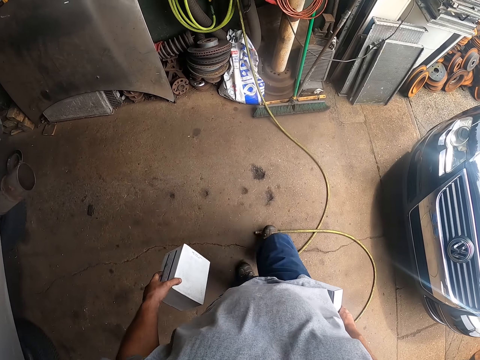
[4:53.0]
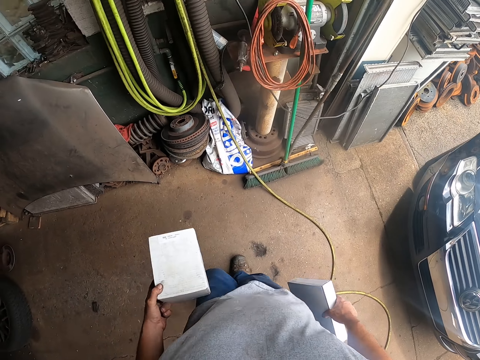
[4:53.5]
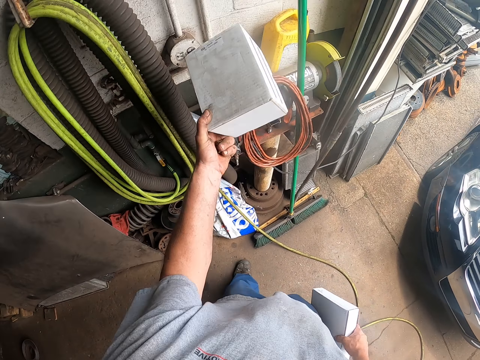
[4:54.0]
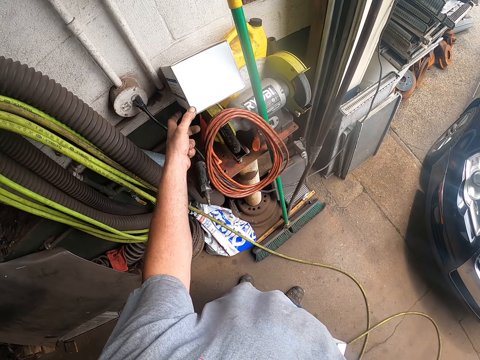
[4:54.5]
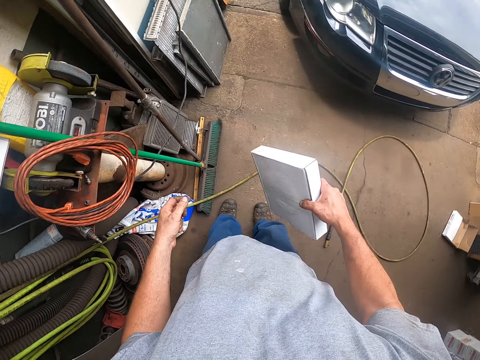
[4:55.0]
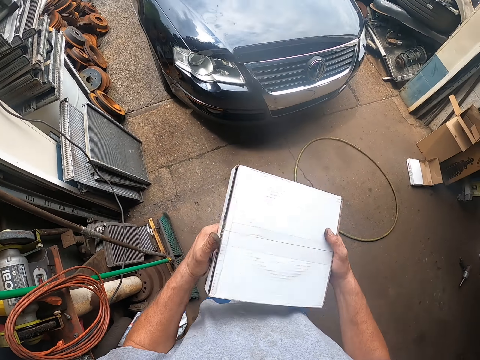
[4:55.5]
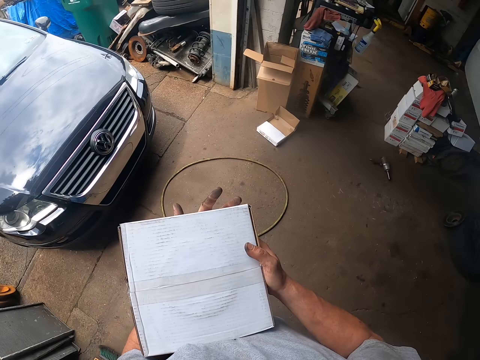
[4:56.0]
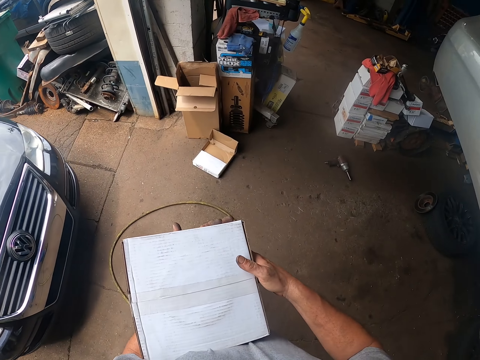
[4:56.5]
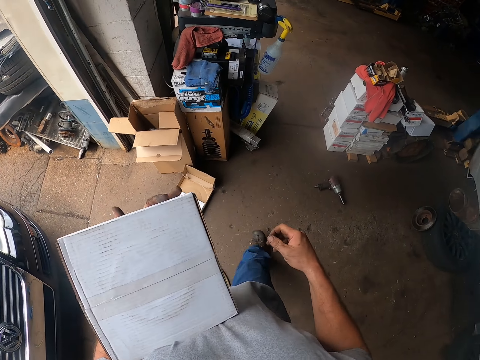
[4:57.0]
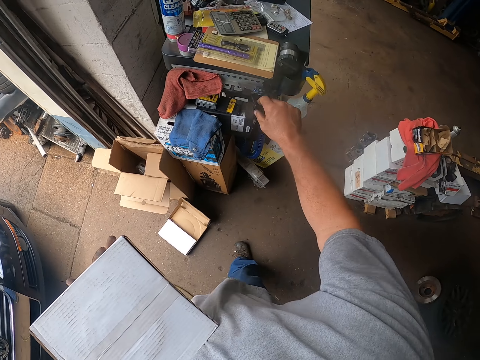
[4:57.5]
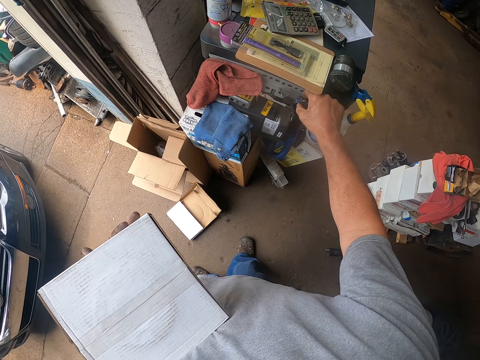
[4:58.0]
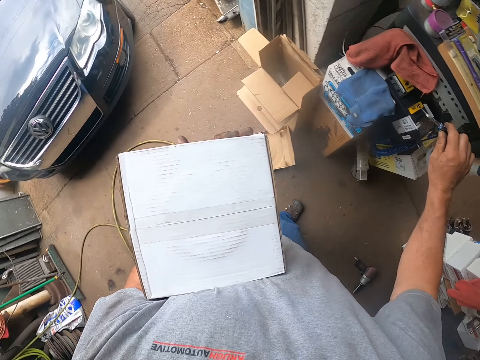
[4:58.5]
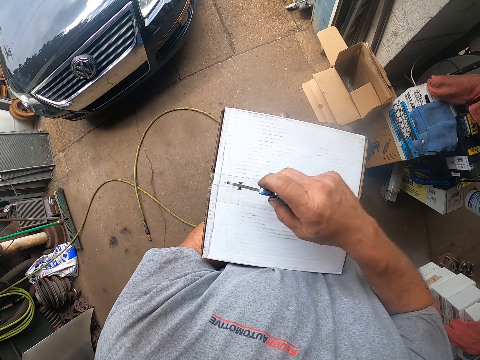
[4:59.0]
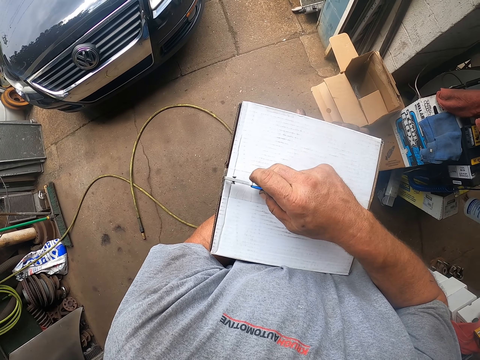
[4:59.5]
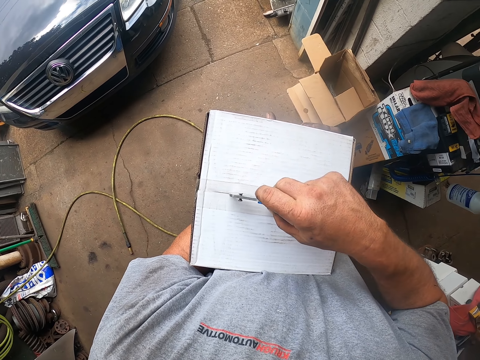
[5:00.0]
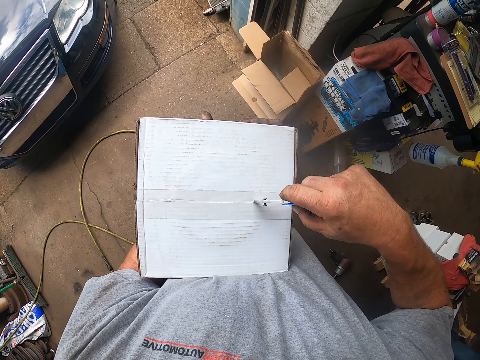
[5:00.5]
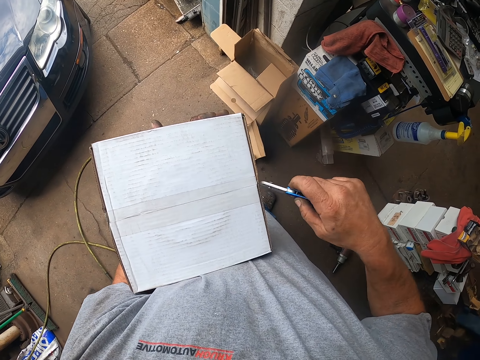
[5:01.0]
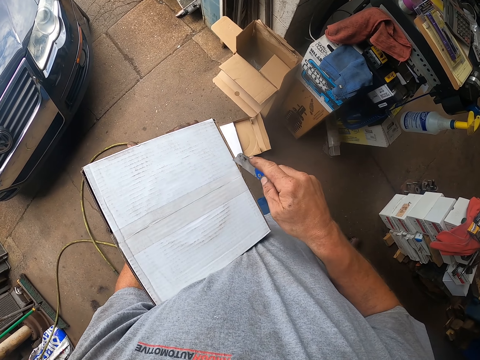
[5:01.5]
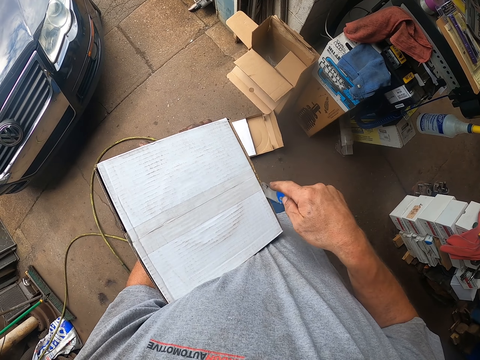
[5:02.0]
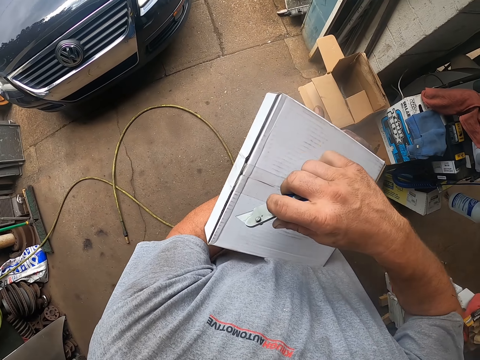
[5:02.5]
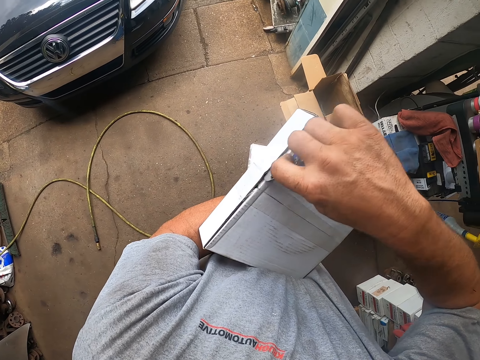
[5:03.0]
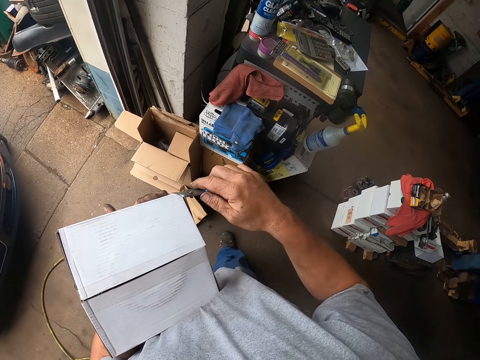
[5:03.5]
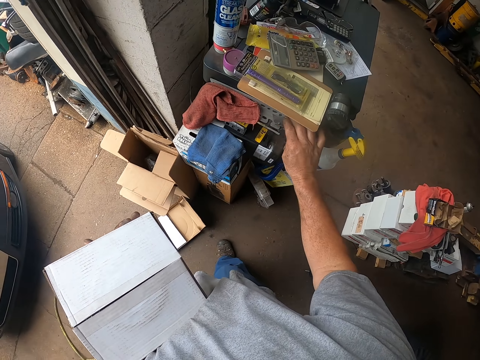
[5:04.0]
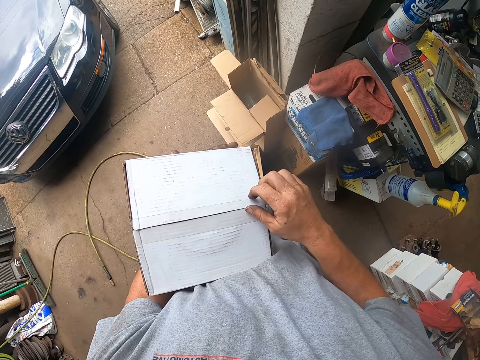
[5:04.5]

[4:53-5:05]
The camera wearer drops a spare part box. They exchange the hand holding the box of brake pads. They pick up the utility knife from the stand. They unseal the brake pad box. They cut the box with the utility knife. They put the utility knife in the stand.

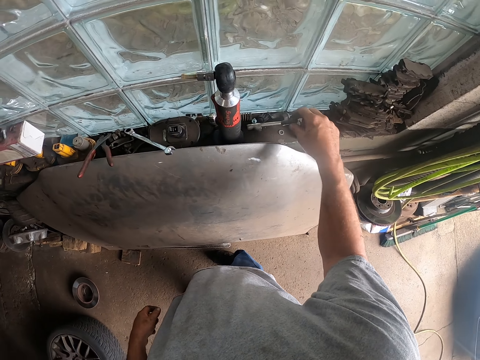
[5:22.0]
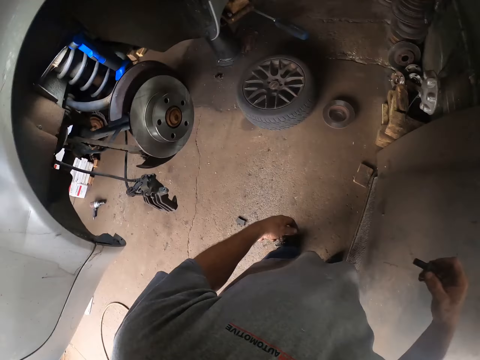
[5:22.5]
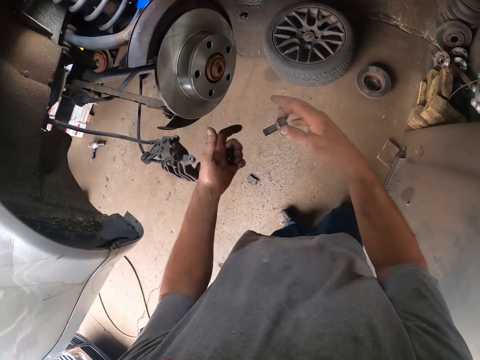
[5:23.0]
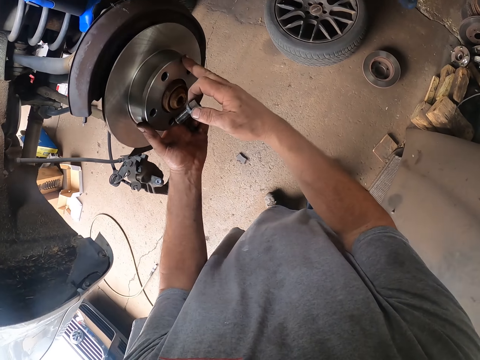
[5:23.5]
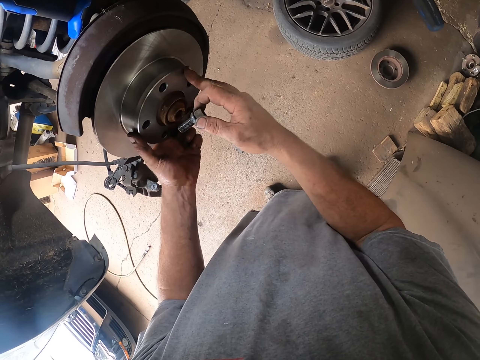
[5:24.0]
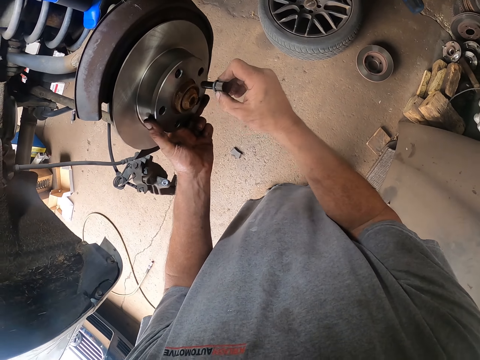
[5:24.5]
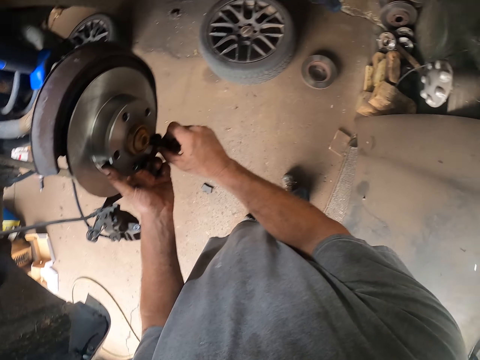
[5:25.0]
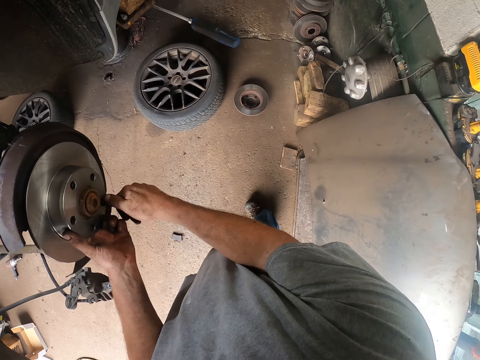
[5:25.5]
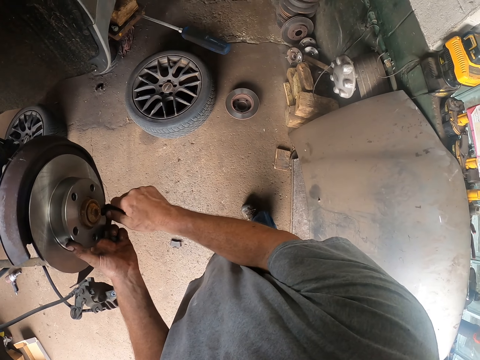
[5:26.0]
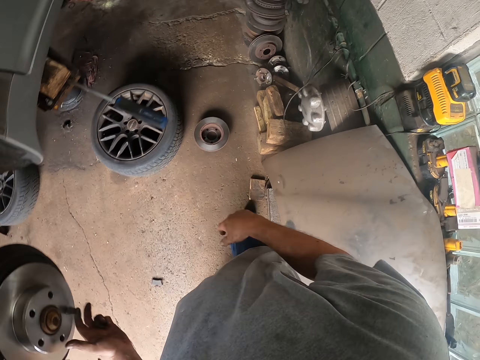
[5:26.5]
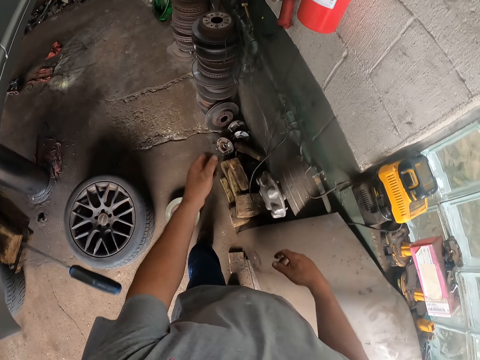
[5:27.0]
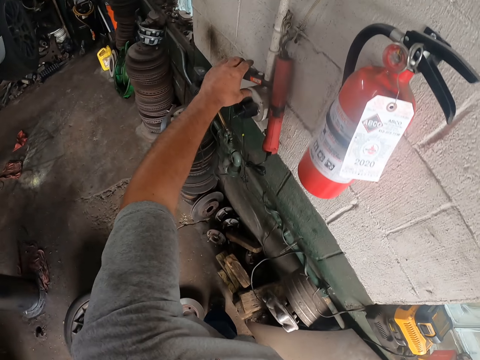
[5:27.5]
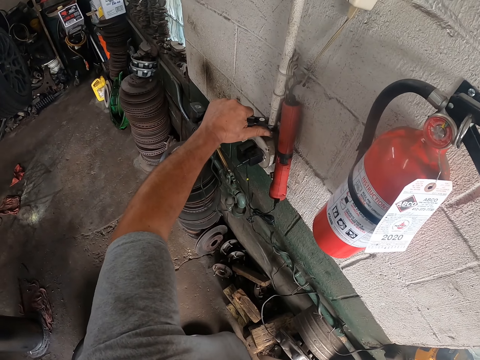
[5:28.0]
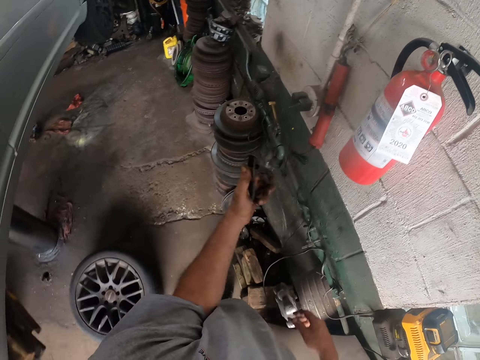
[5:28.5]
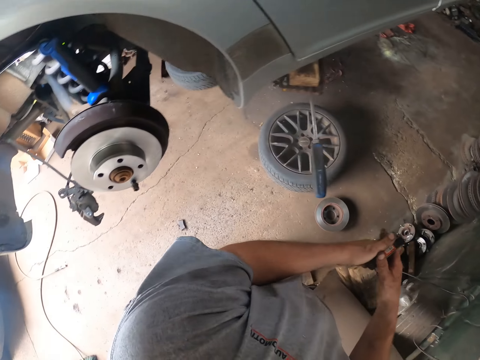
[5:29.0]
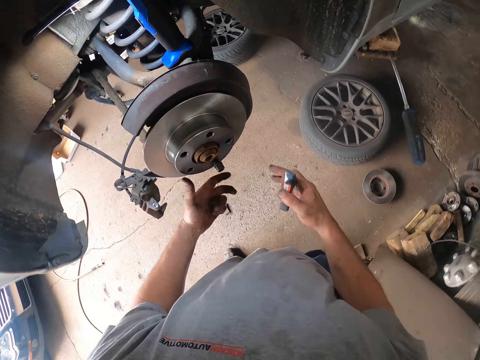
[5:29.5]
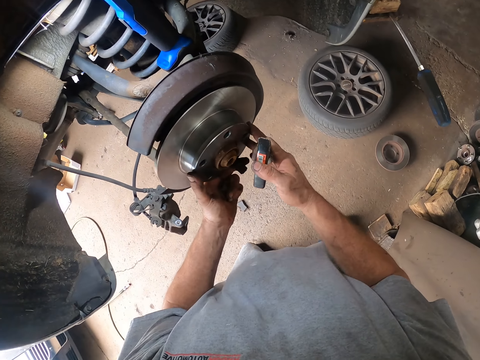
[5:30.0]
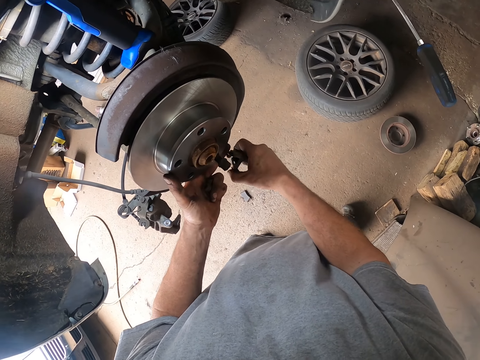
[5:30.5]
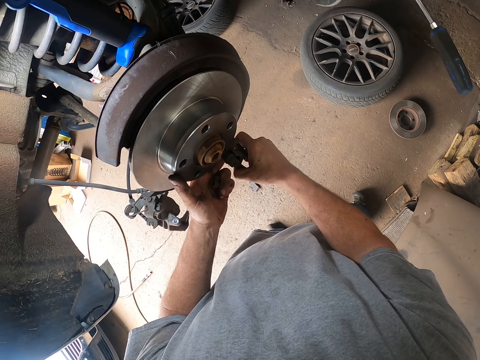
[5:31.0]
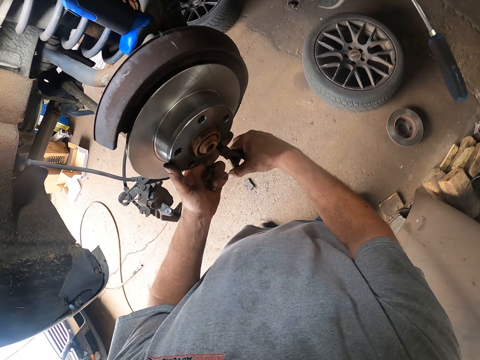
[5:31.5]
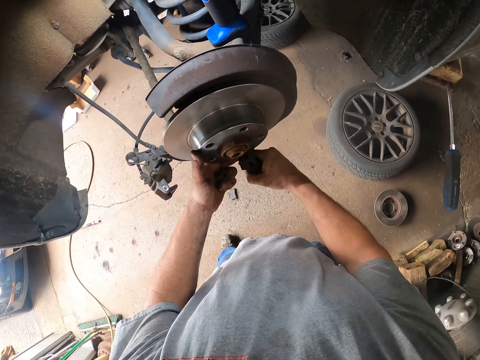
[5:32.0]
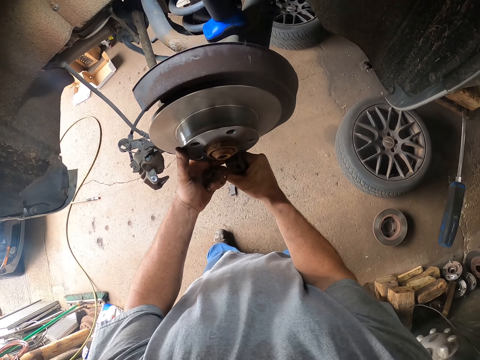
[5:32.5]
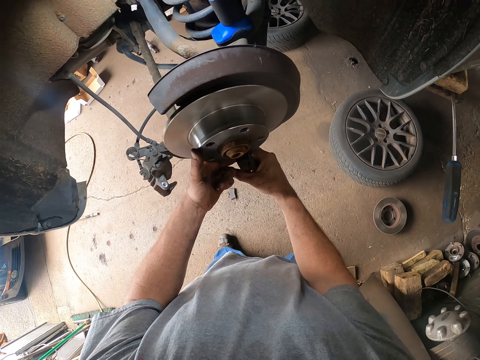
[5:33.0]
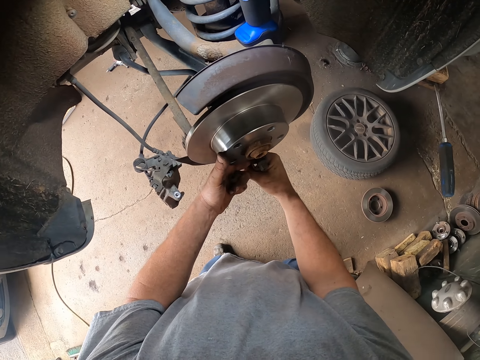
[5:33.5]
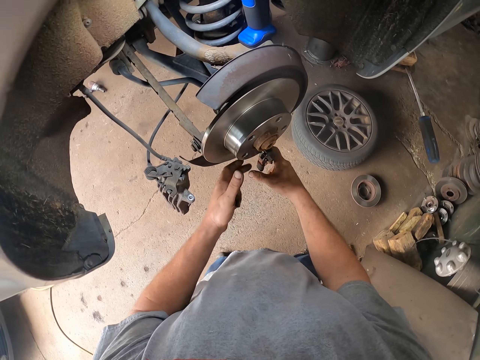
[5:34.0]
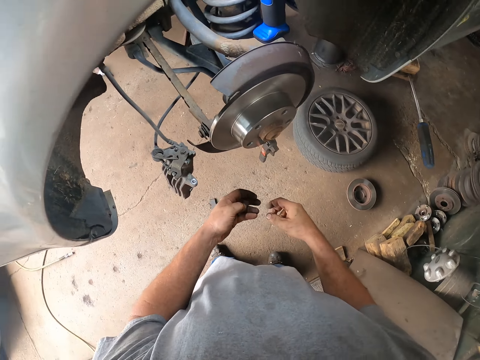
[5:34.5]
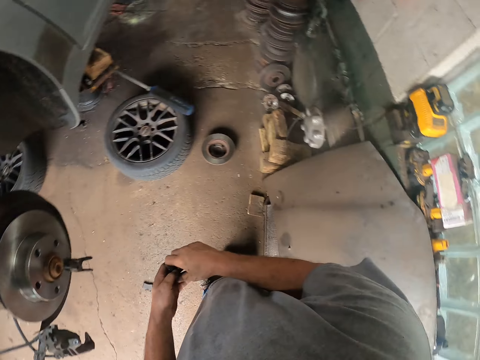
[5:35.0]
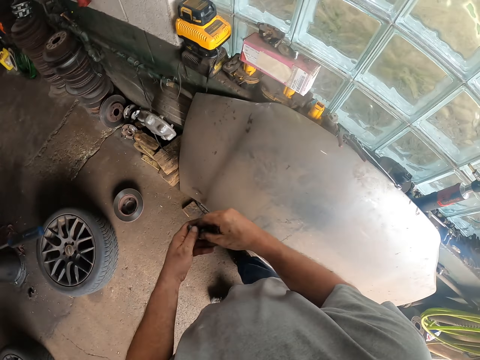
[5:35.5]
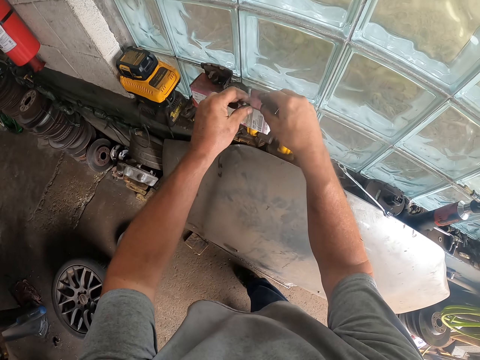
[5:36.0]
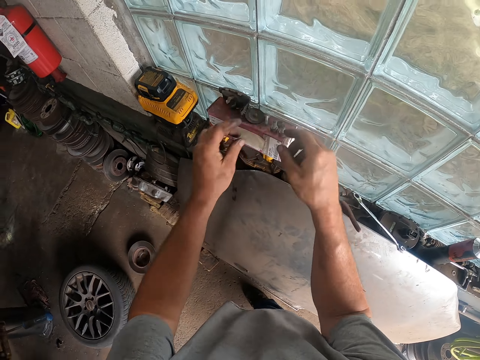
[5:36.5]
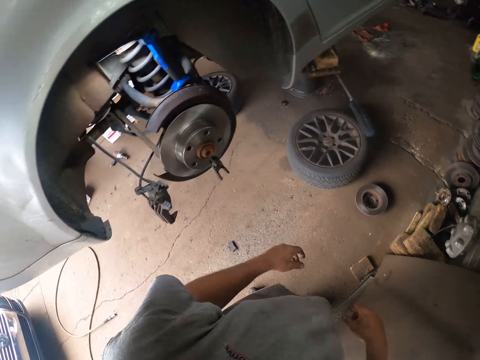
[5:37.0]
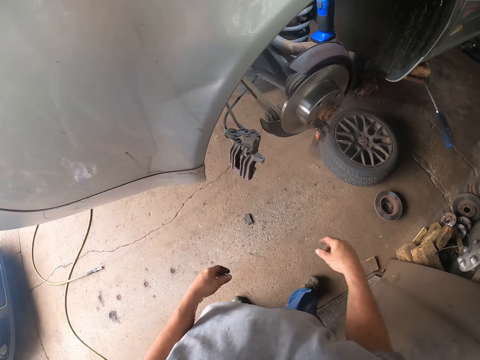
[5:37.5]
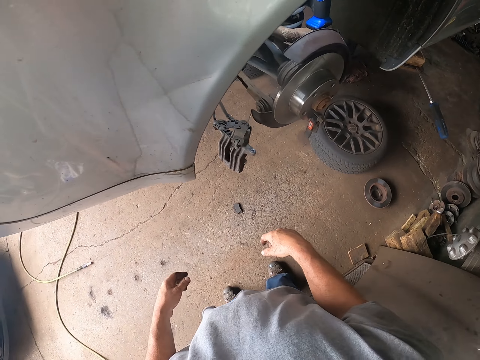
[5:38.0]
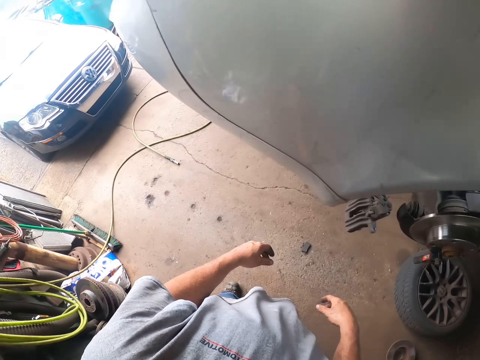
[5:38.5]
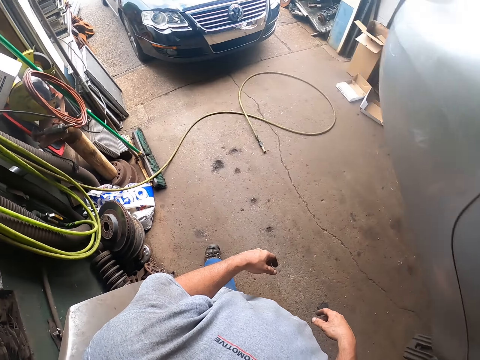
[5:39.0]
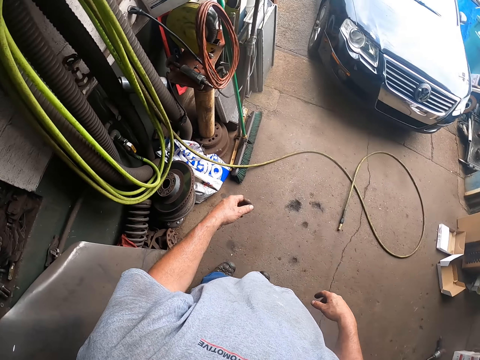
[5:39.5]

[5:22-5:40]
The camera wearer picks a wheel stud from the window stool. They fix the bolt. They insert the wheel stud in the rotor and adjust the wheel stud. They take pliers from the metal. They stick something on the bolt. They push a rotor. They tighten the wheel stud. They grip the pliers on the wheel stud. They drop something. They put the nuts on a box. They walk in the garage.
